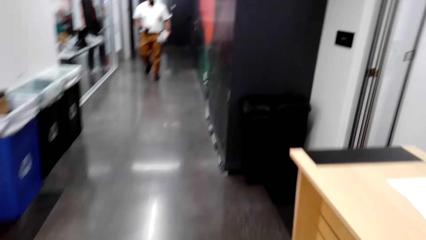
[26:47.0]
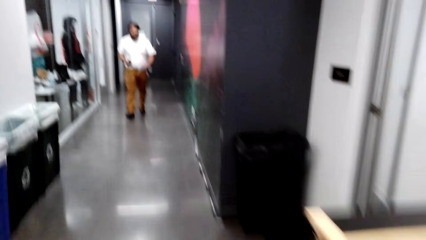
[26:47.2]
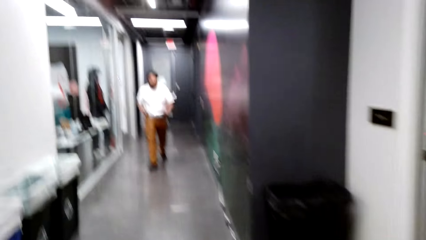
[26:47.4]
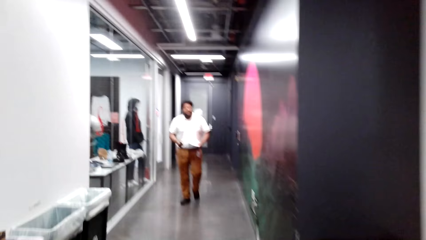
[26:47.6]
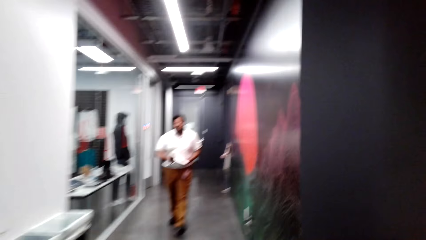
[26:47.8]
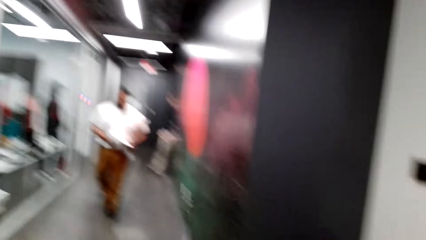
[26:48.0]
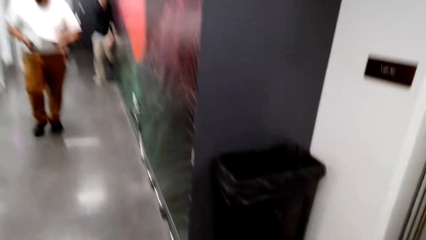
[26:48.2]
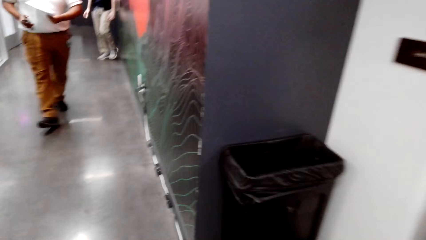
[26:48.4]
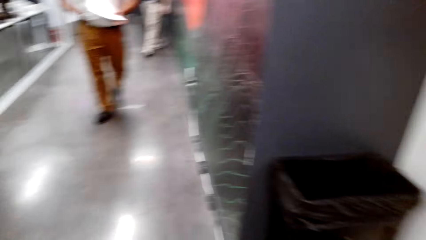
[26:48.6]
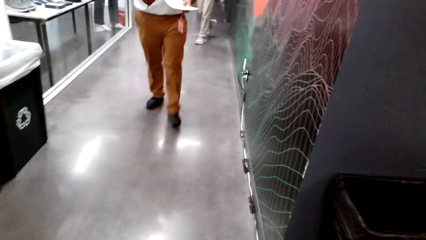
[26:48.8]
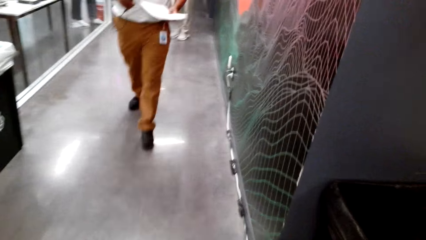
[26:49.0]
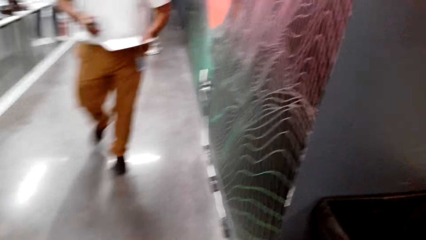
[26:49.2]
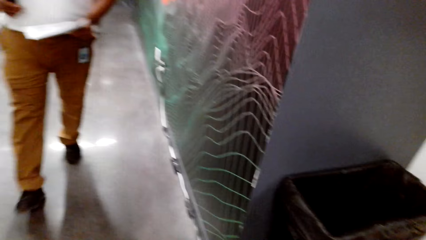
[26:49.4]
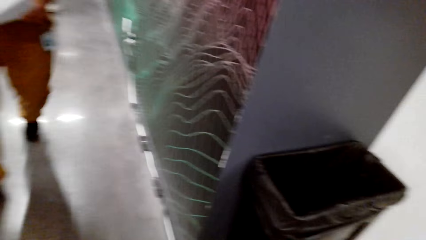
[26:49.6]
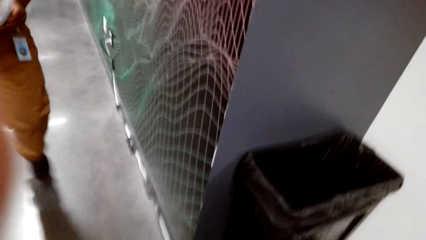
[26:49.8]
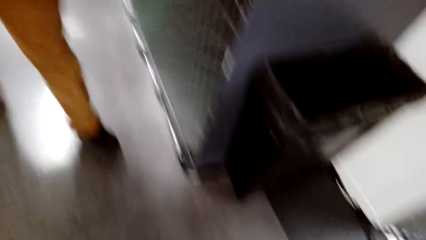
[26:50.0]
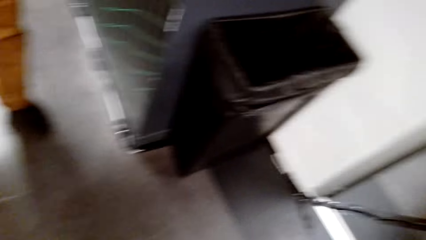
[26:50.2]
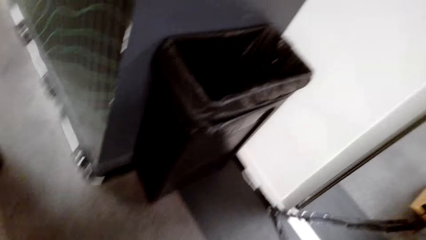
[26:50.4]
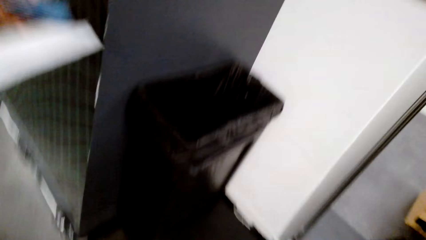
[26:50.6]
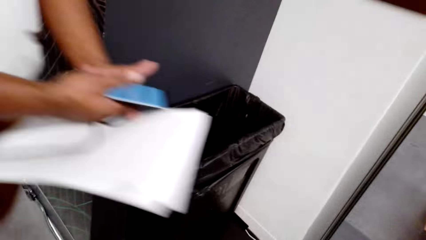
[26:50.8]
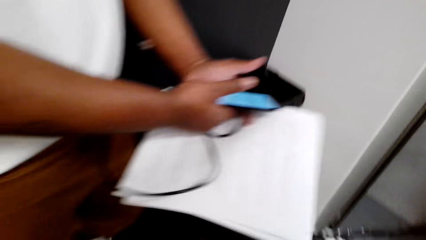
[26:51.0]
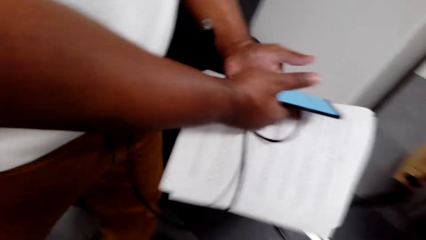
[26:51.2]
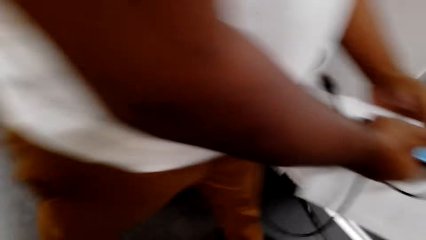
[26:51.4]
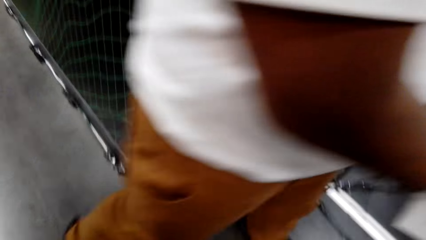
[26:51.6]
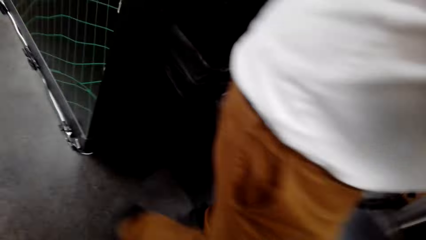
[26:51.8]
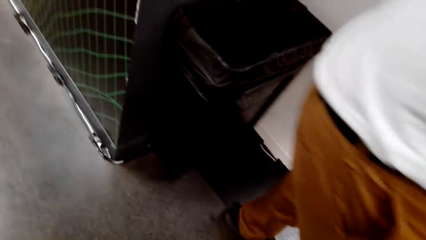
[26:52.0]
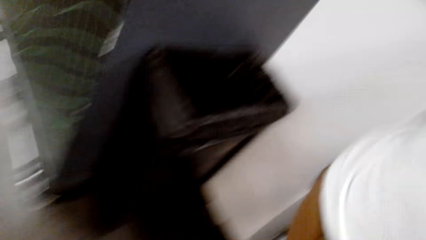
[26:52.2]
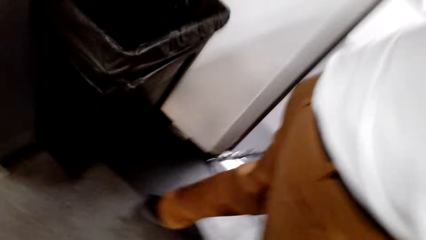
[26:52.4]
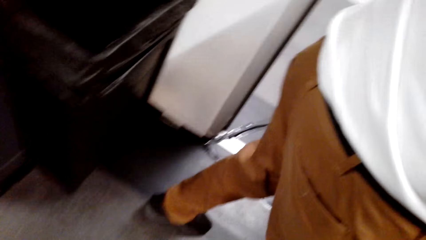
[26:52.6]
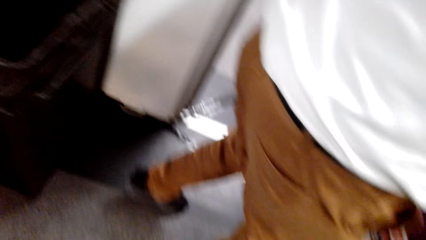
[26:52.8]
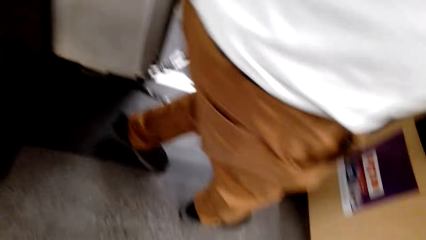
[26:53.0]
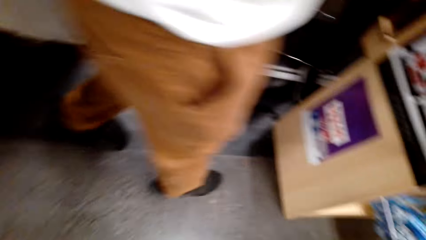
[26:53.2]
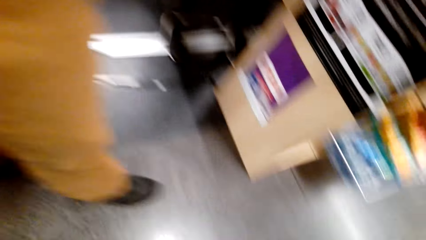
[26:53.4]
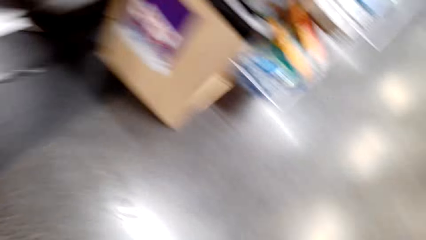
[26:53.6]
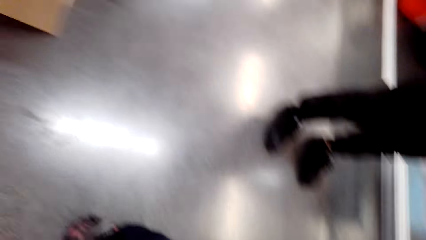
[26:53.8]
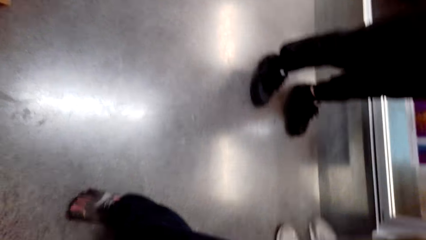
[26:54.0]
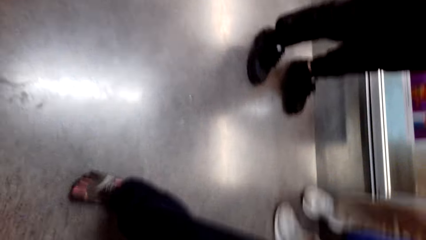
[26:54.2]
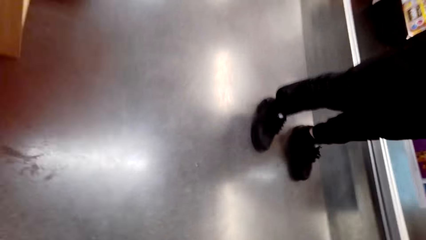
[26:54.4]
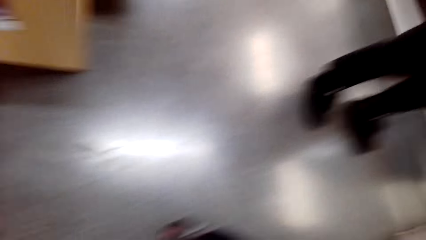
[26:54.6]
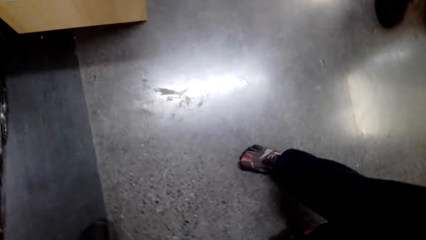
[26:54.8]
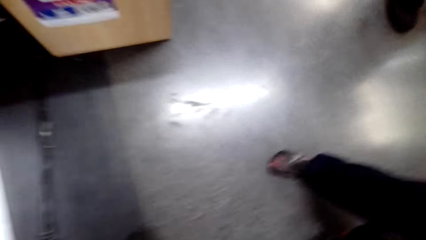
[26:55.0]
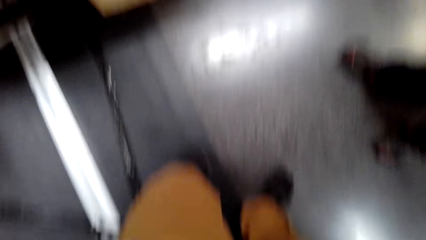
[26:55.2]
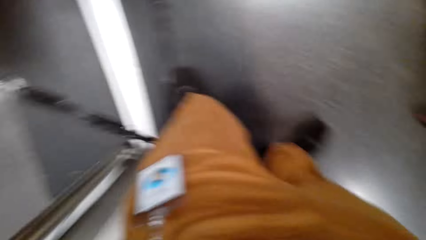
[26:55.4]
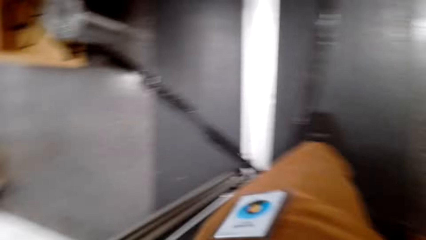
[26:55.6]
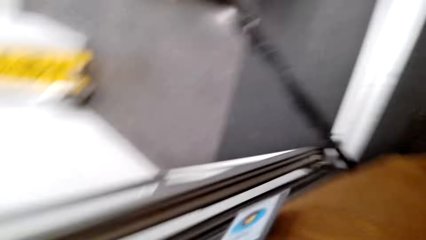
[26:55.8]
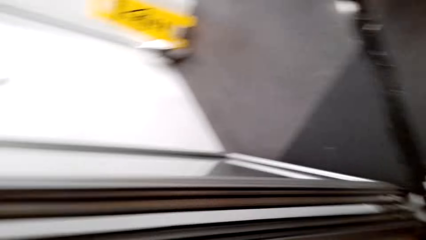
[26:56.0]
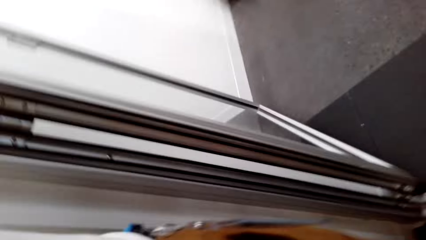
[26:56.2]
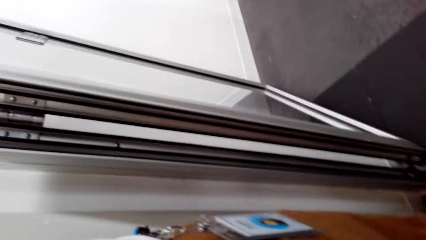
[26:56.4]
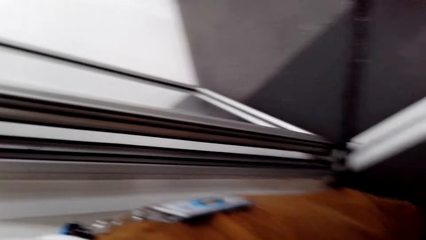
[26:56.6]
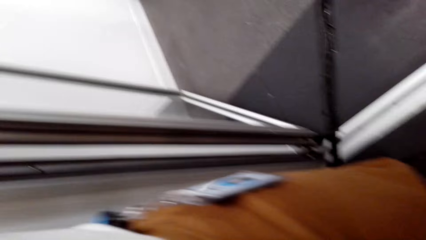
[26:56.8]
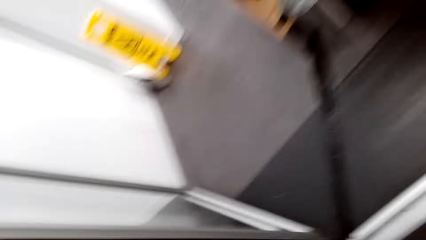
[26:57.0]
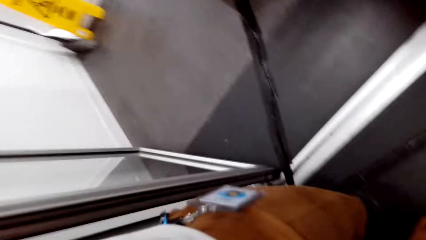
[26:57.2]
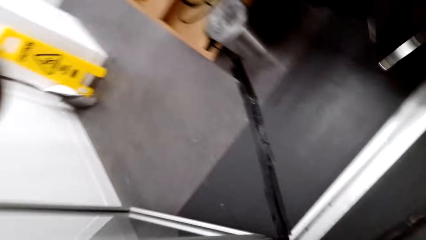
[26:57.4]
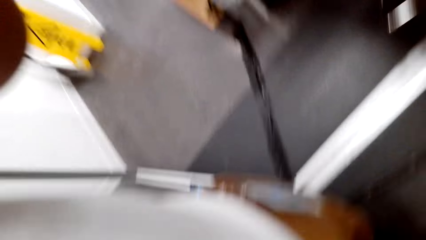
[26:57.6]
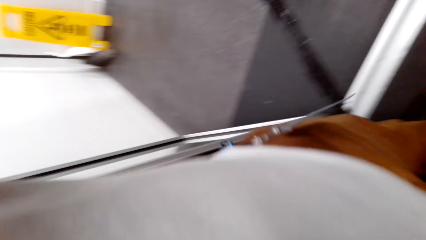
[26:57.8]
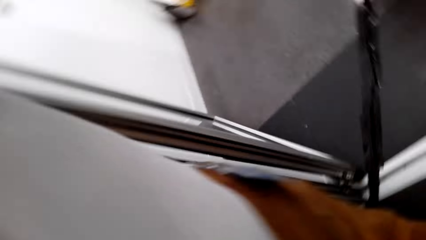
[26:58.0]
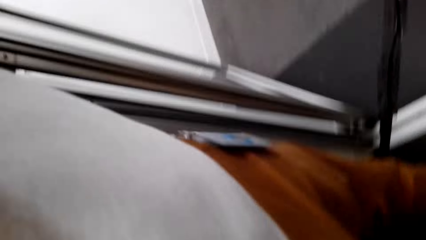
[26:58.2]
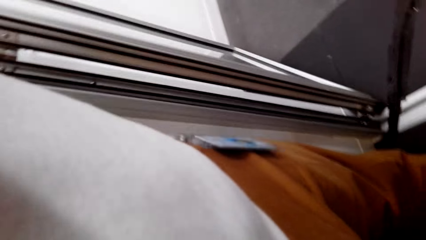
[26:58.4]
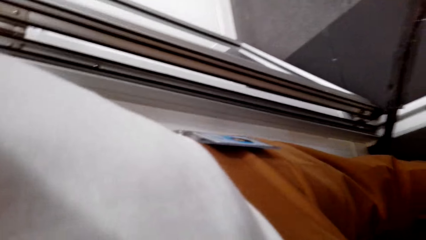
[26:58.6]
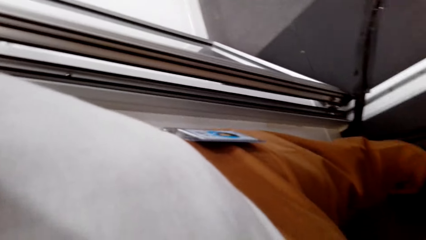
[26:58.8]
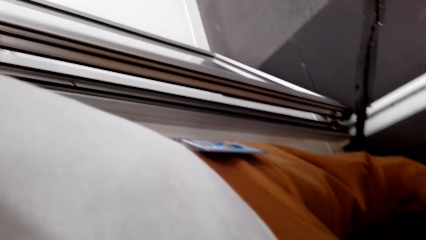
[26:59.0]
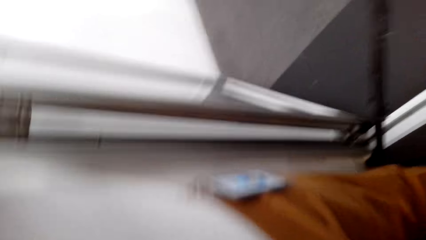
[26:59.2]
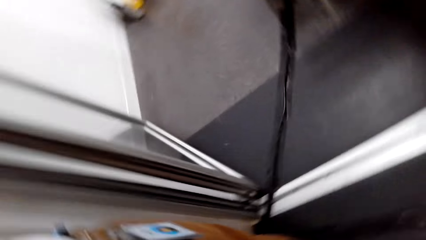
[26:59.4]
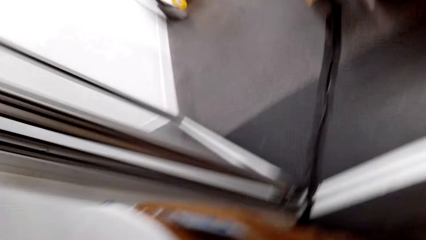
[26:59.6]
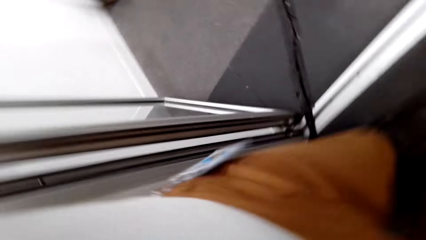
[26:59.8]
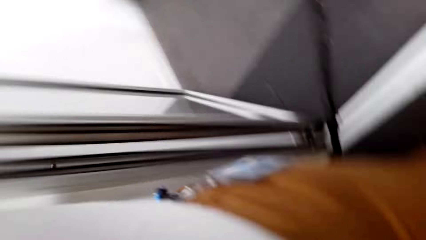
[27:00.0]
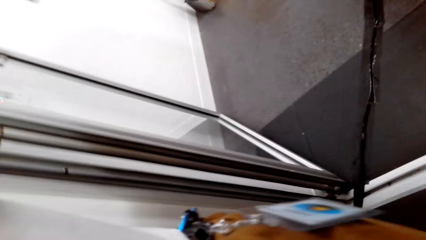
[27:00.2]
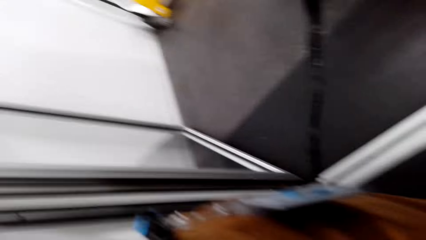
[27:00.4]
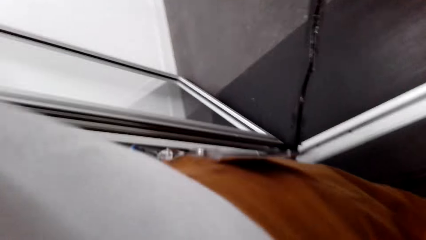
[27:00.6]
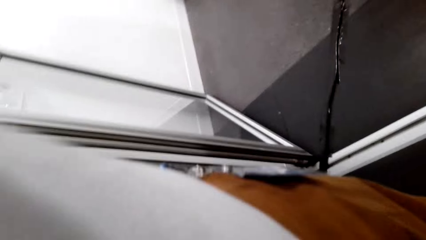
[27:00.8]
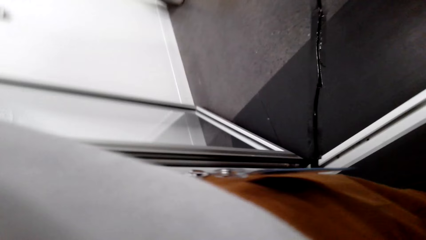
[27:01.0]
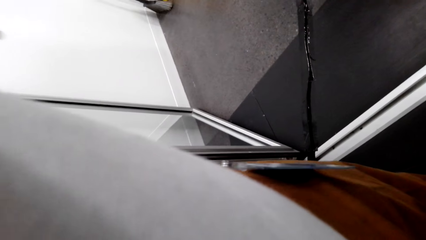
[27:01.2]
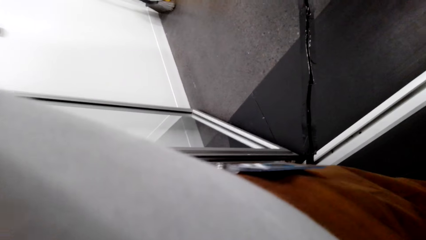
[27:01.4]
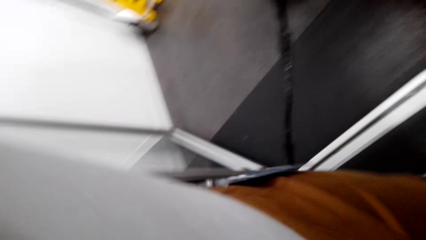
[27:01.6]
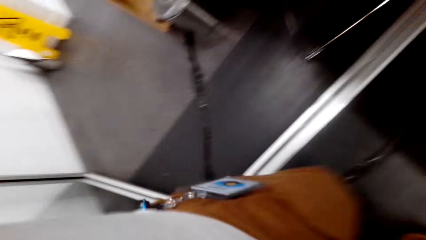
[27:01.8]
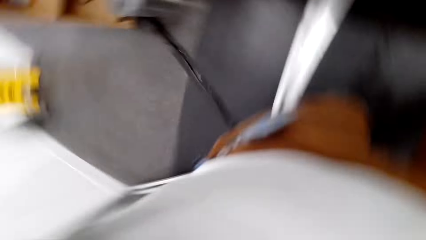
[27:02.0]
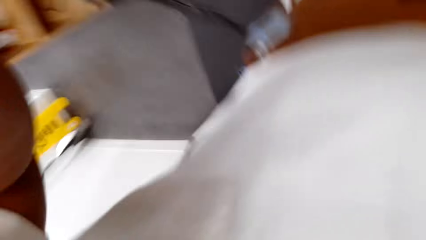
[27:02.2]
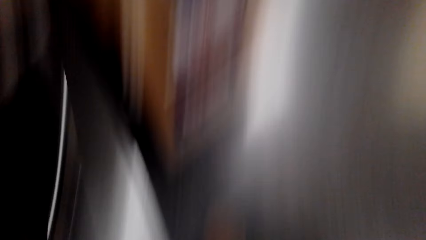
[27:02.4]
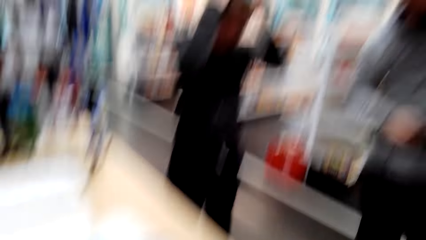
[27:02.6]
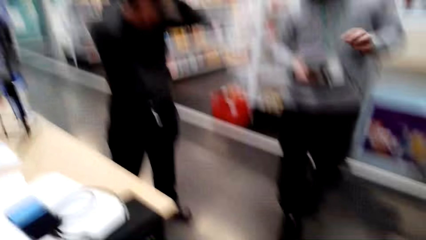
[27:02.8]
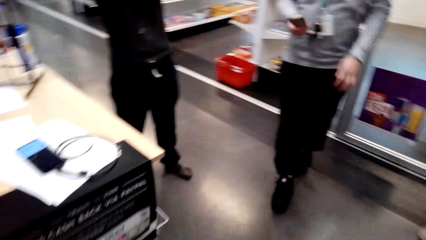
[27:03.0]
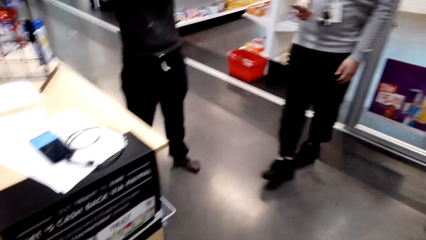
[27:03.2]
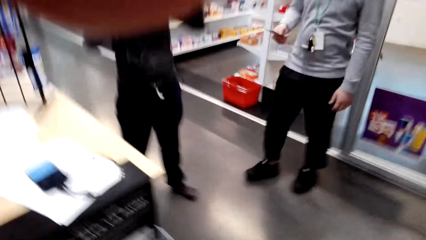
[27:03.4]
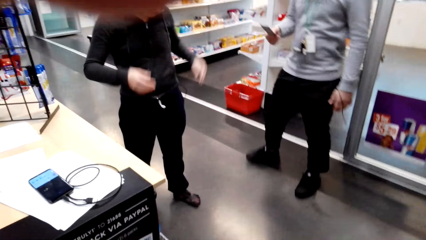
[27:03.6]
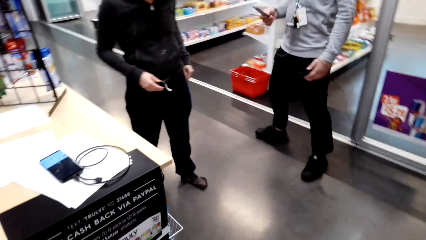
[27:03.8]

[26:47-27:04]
The camera wearer looks around. A person walks across the store.
